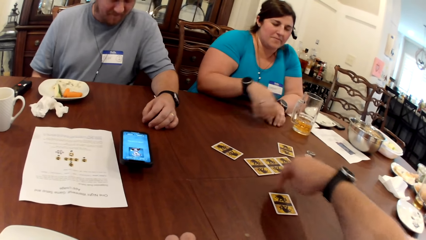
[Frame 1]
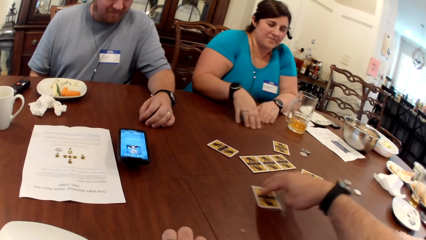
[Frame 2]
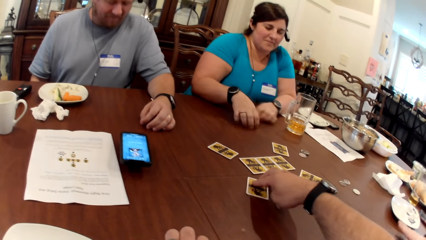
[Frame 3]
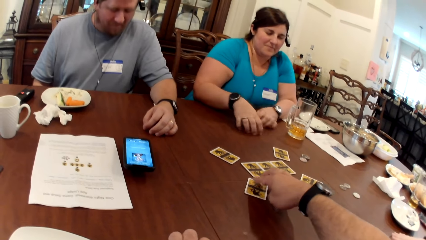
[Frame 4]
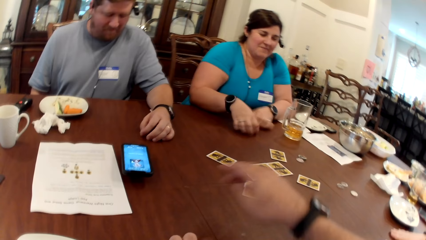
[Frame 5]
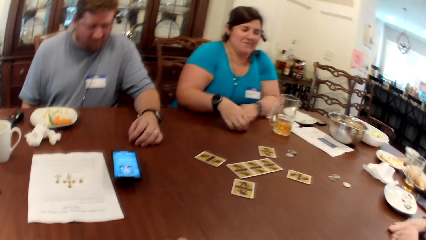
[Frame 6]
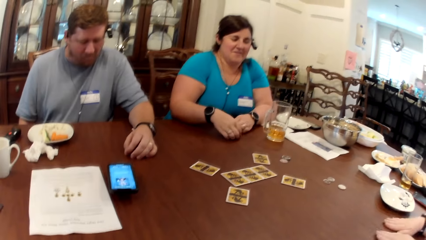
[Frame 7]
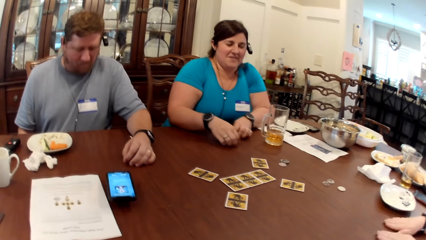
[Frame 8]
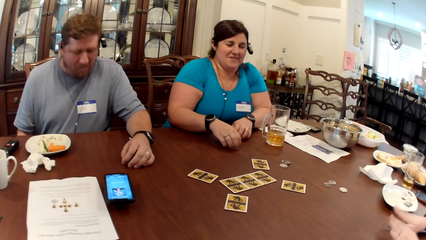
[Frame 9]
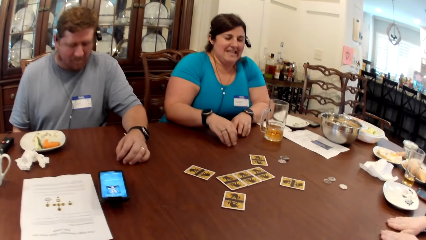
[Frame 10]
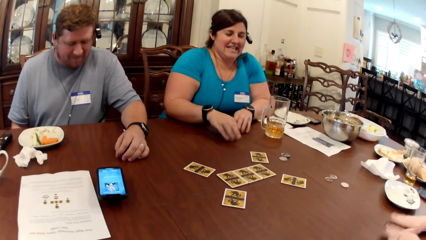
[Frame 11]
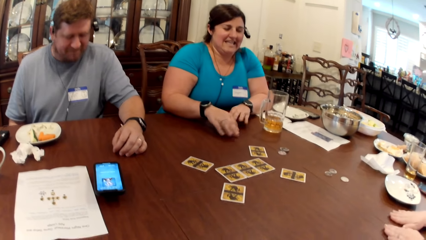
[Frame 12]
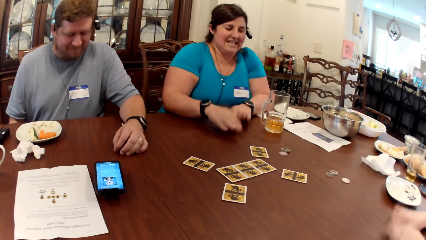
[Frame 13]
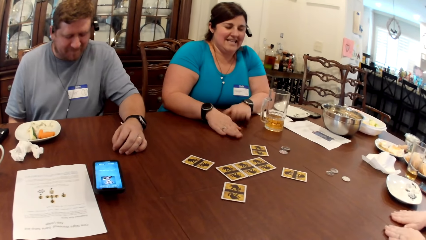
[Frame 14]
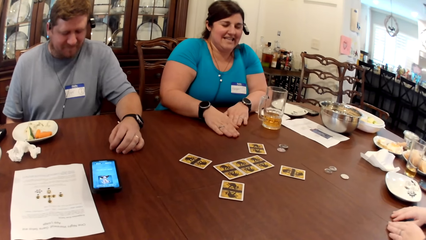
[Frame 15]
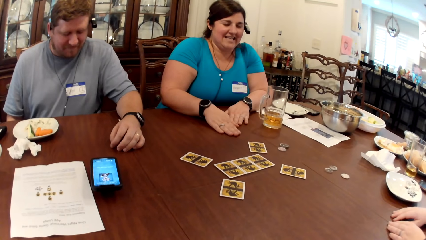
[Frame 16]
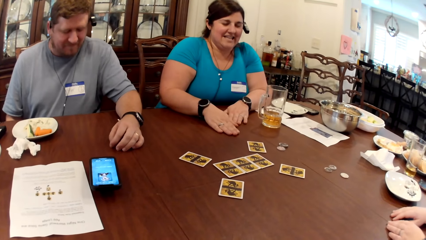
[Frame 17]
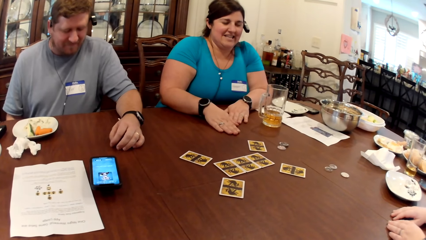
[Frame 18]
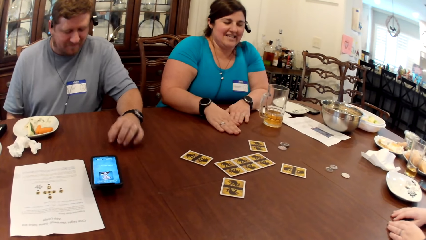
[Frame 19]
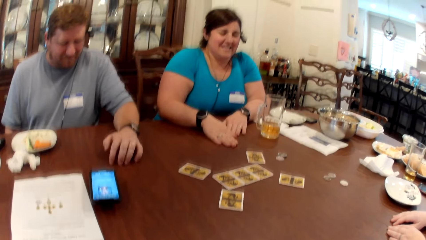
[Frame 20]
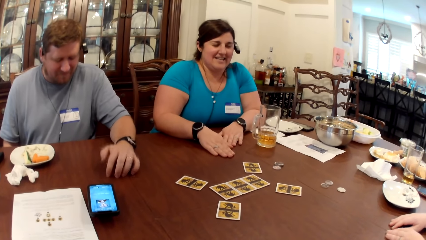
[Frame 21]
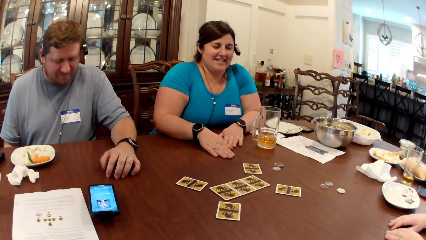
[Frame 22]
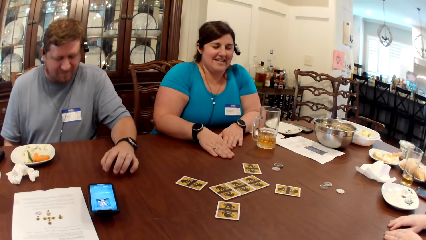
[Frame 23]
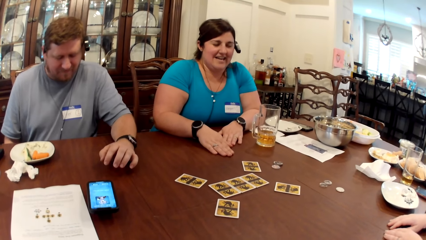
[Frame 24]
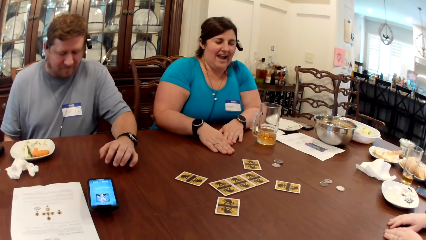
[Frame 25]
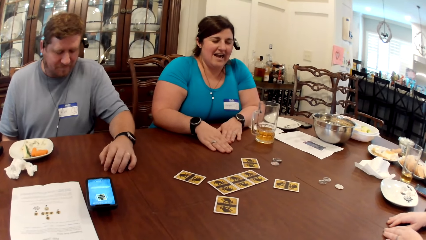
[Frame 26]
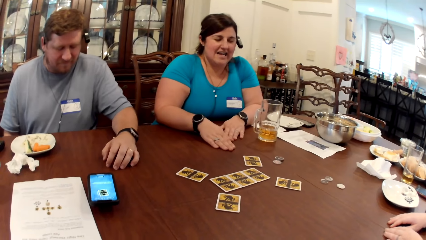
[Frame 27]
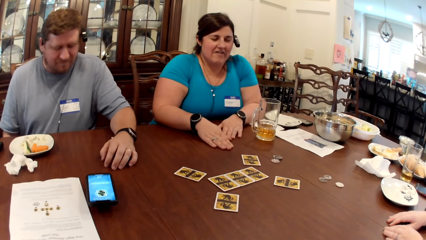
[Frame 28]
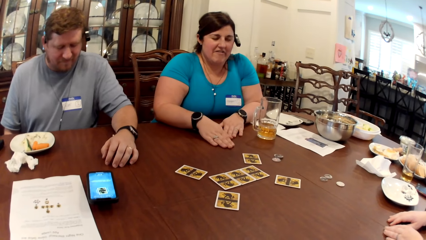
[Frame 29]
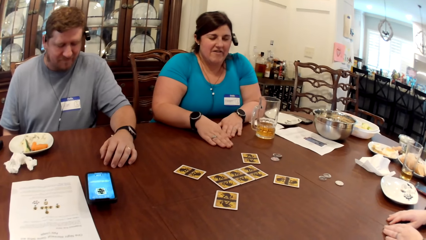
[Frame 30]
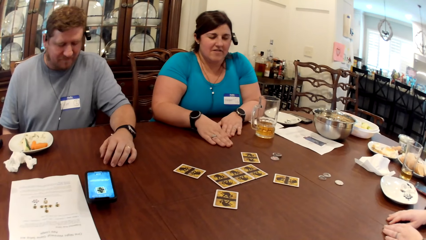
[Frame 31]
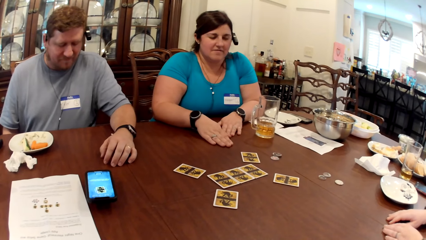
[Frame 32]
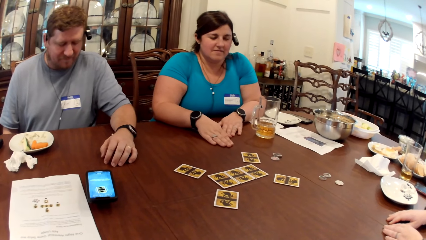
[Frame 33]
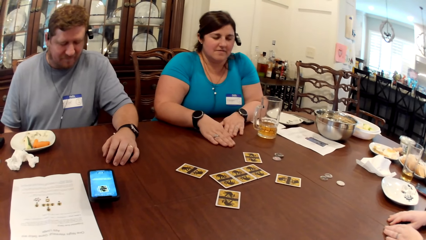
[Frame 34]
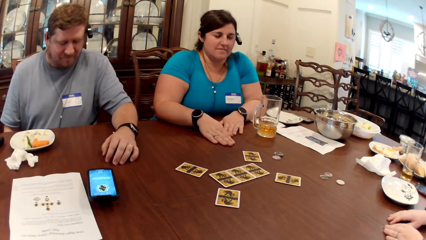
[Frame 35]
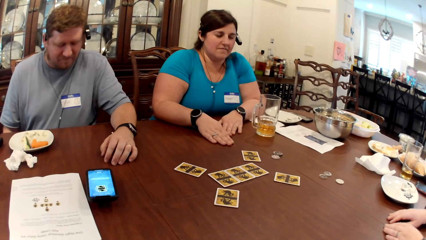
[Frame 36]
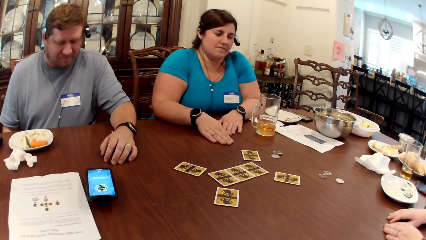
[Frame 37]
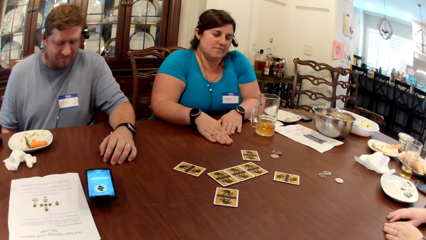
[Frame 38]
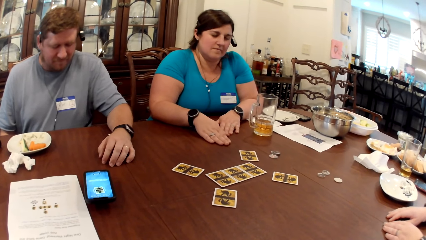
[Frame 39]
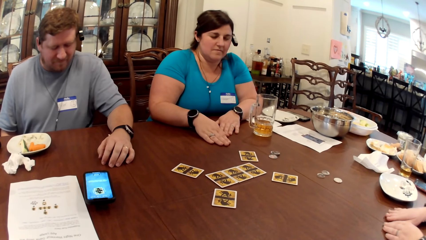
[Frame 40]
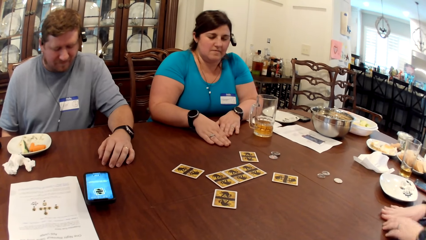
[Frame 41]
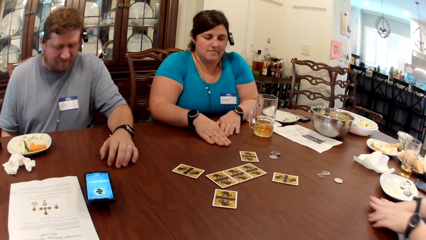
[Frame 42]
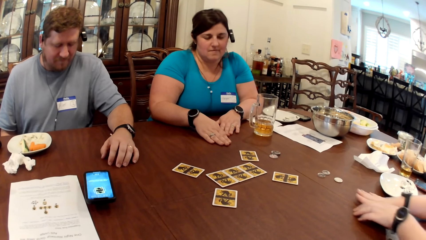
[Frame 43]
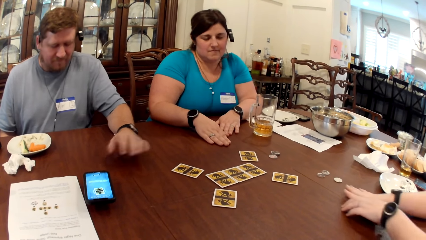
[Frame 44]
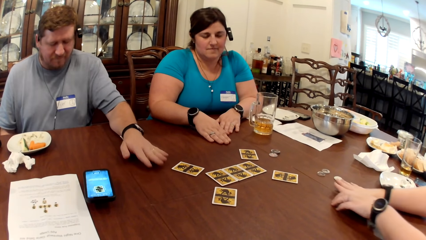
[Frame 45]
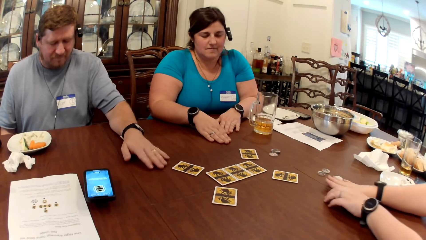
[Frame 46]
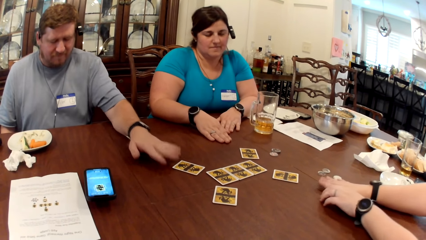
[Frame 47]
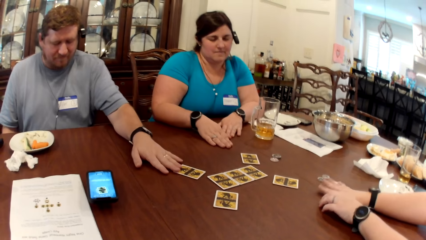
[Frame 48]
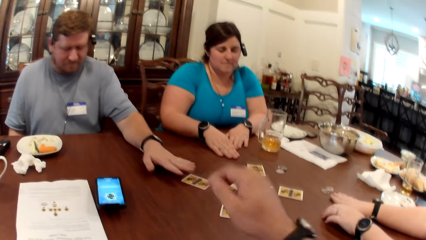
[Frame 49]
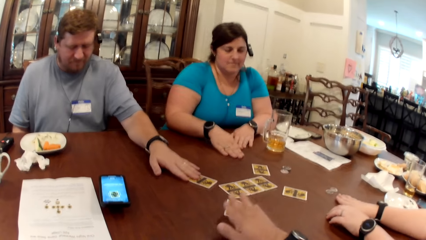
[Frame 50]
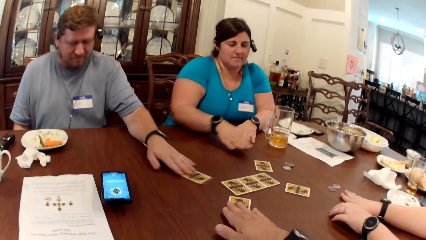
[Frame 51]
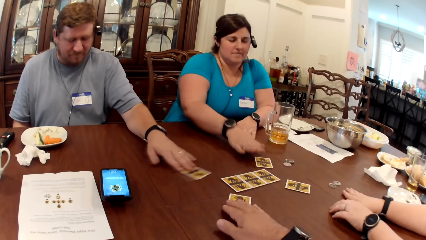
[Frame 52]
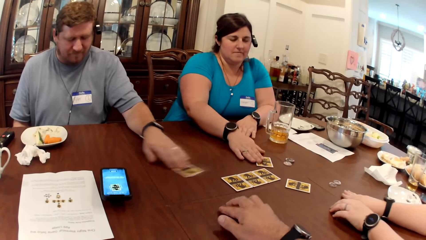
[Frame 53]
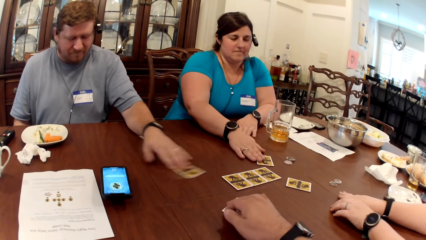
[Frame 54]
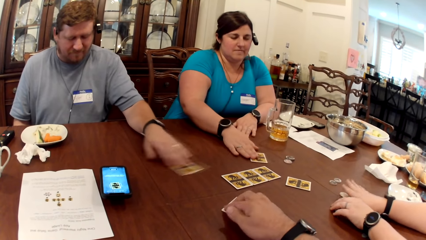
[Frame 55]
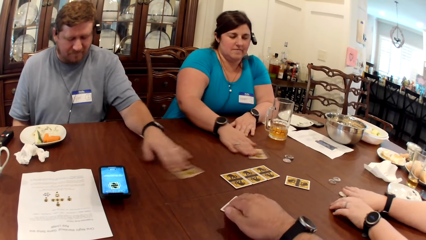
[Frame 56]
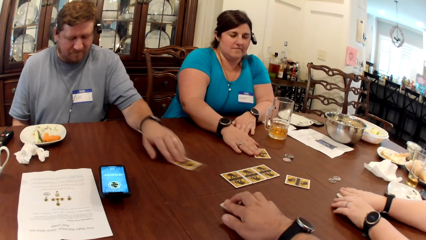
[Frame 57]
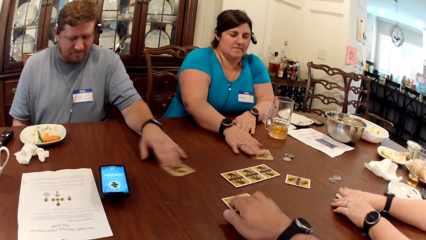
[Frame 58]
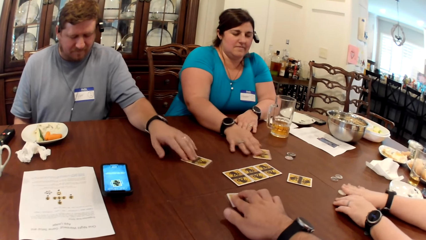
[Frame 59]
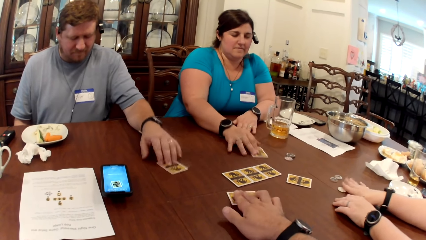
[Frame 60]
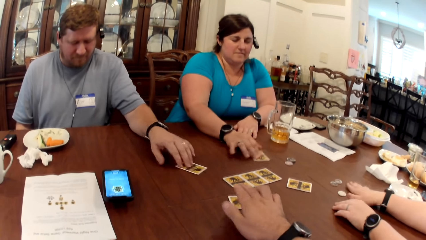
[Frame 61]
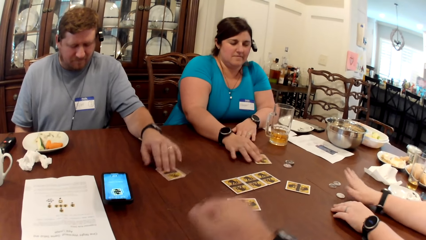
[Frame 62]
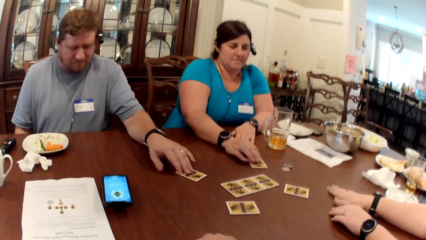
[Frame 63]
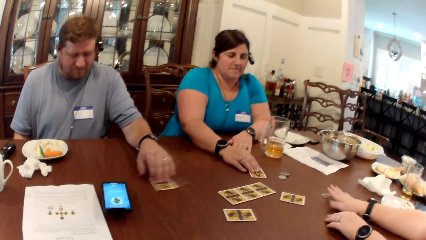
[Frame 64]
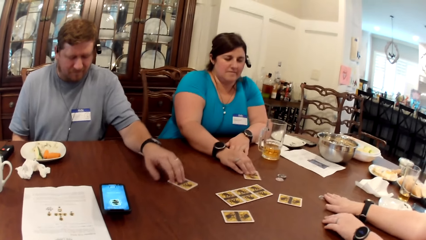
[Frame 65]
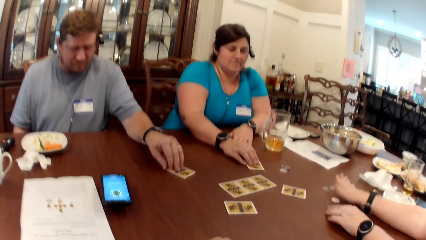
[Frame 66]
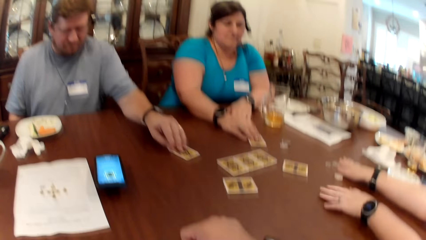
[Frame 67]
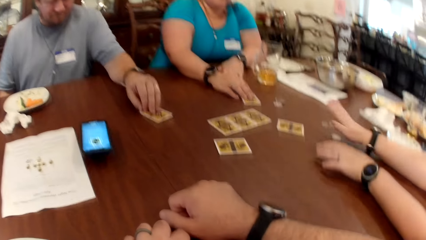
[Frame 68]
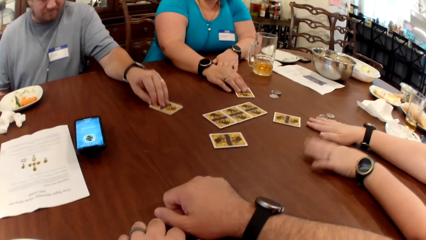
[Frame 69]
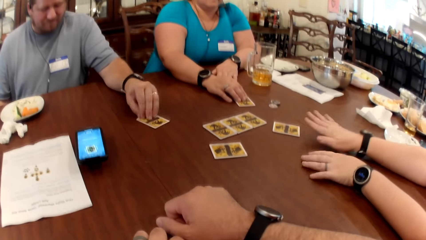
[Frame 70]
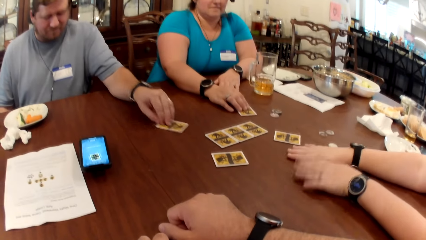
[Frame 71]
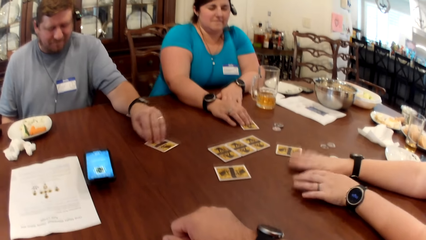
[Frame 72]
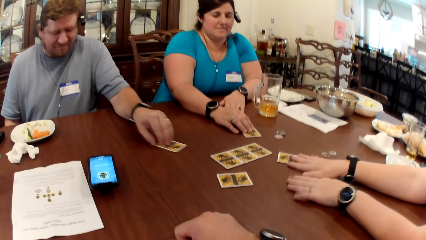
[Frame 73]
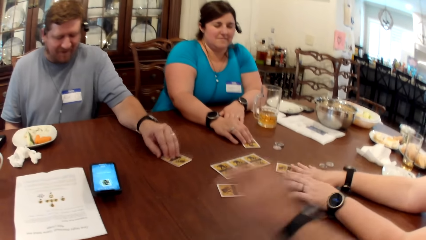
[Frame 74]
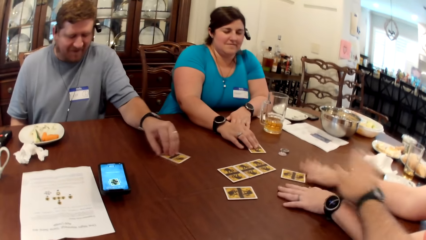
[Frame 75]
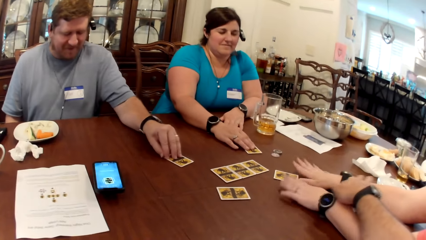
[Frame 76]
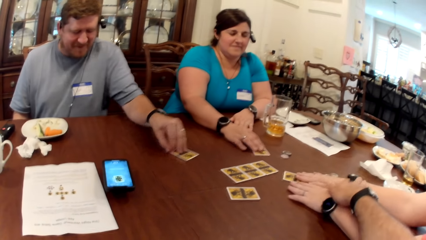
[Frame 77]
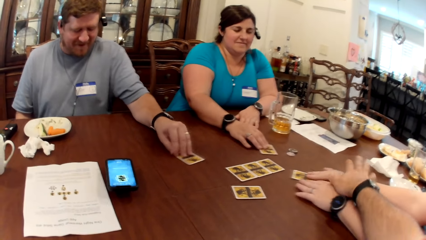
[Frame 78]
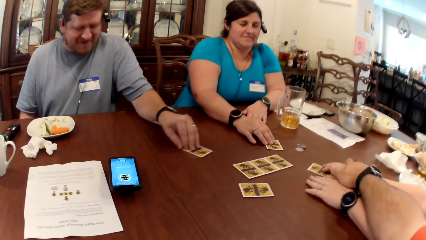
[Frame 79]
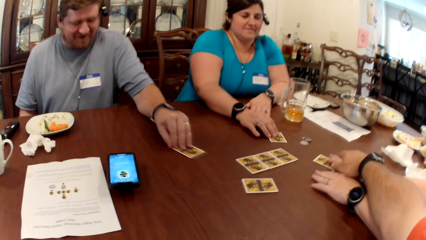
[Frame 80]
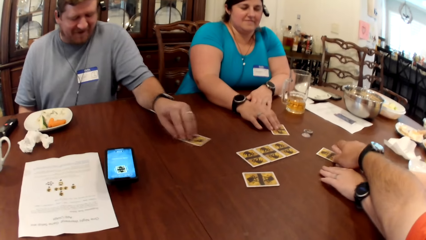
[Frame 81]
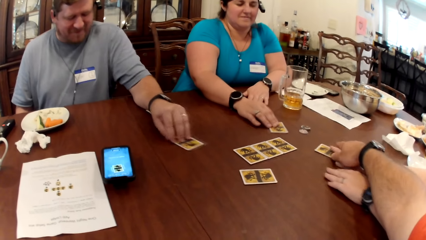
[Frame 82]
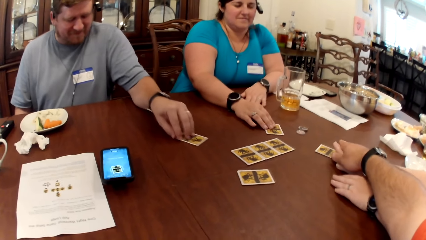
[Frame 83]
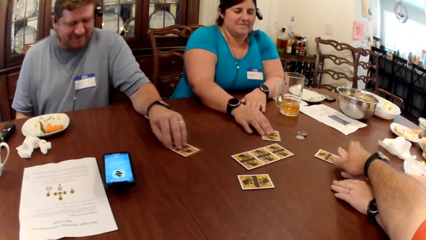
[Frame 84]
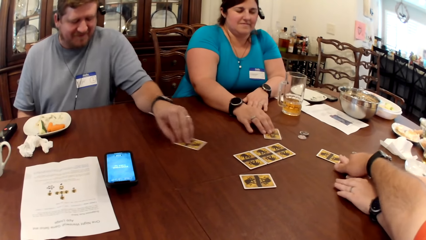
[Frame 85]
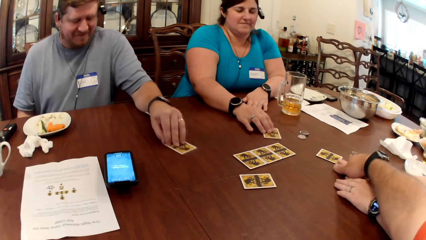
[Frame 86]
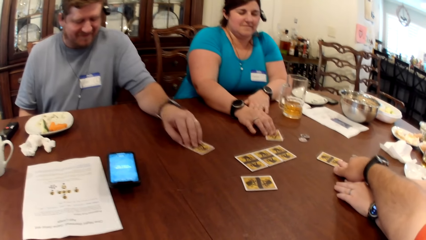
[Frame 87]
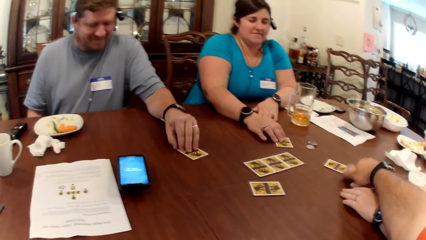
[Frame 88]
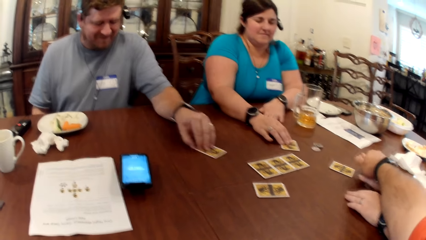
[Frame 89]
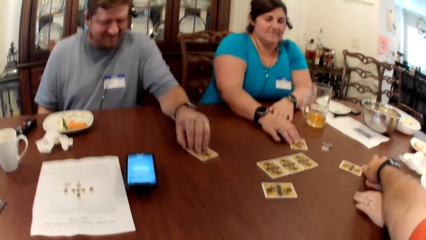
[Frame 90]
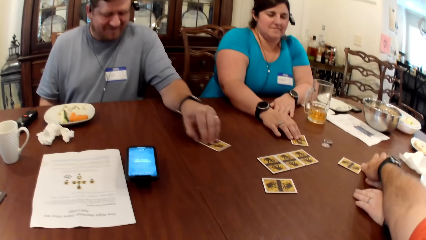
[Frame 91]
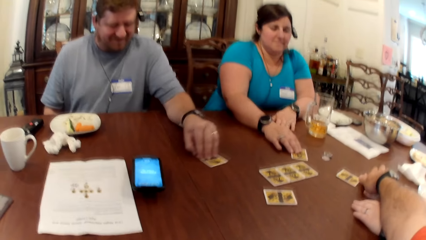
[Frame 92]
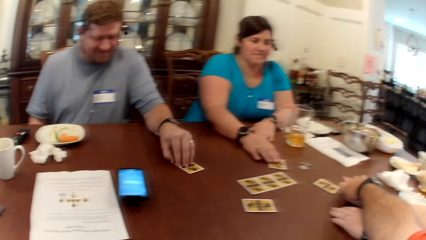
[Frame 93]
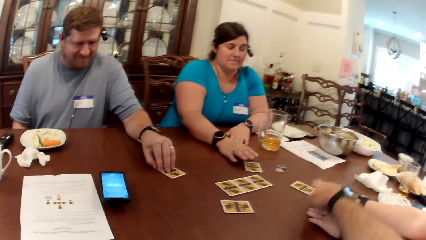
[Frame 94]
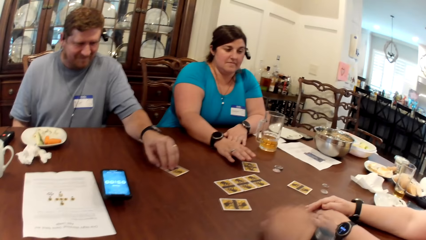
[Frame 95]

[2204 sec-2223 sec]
The woman gestures with both hands on the table. The camera wearer looks around. Another woman adjusts chips on the table with both hands. The man rubs the card on the table with his left hand. The camera wearer rubs the card on the table with his right hand. The first woman rubs the card on the table with her right hand. The camera wearer interacts with the other woman. He touches the other woman with his right hand. The other woman adjusts a card on the table with her right hand. The camera wearer holds the other woman's hands.
